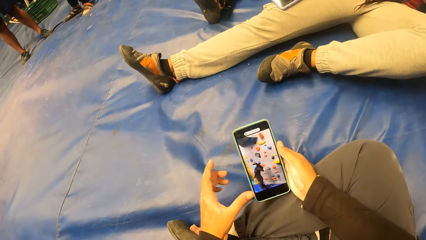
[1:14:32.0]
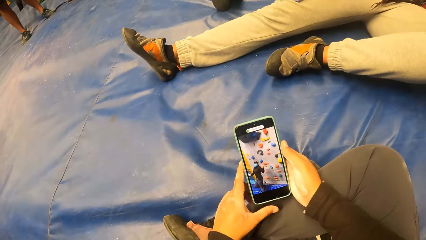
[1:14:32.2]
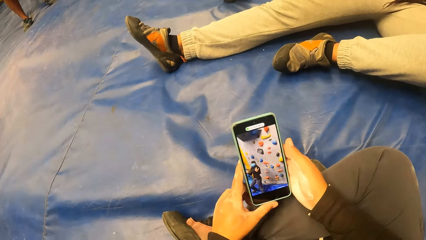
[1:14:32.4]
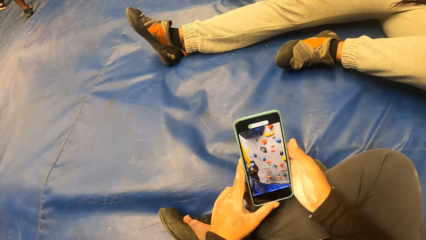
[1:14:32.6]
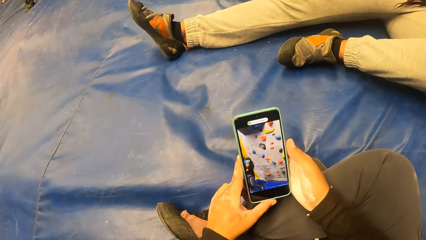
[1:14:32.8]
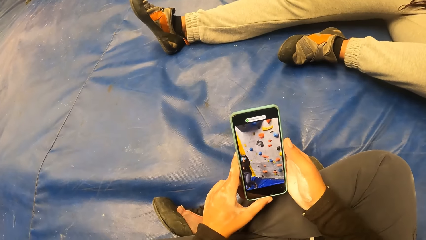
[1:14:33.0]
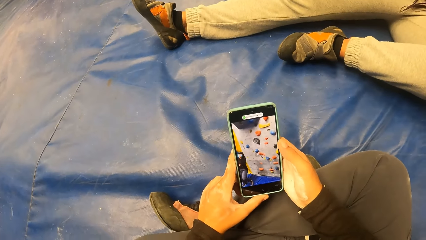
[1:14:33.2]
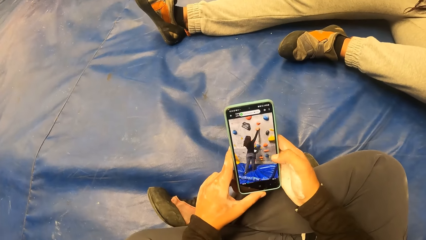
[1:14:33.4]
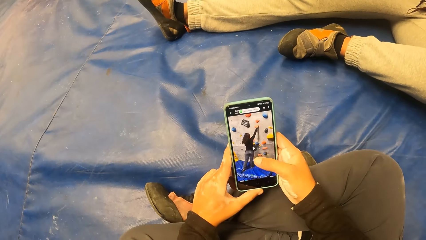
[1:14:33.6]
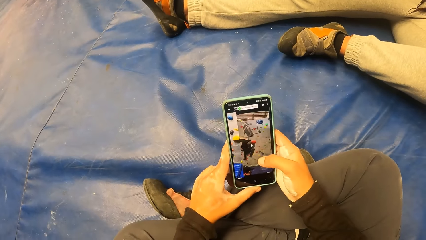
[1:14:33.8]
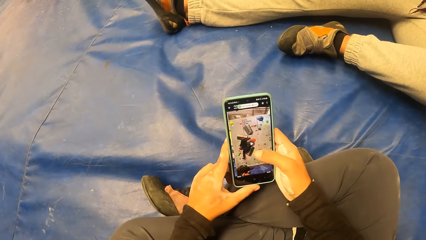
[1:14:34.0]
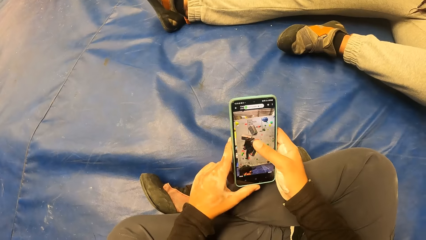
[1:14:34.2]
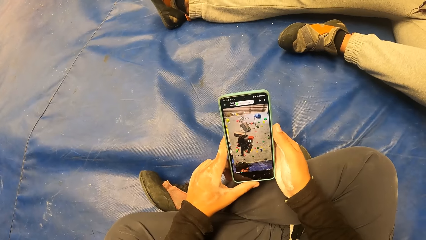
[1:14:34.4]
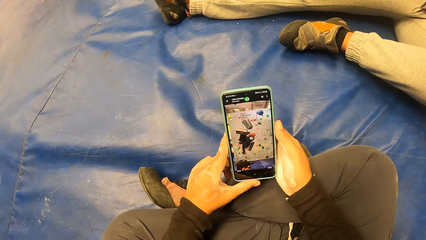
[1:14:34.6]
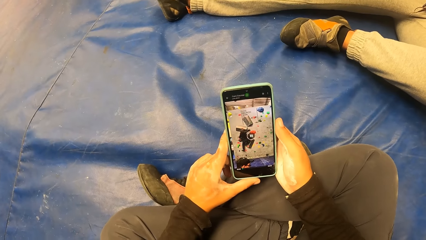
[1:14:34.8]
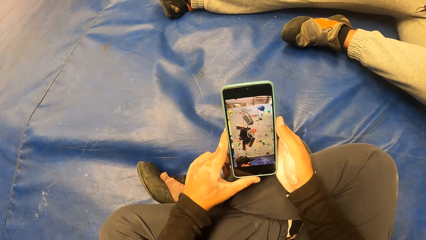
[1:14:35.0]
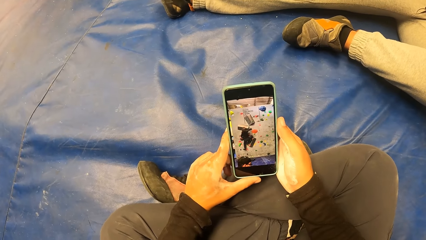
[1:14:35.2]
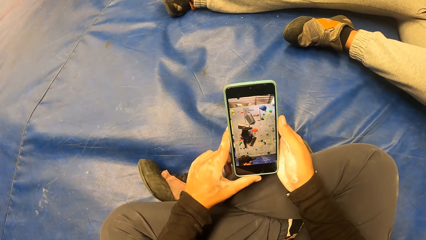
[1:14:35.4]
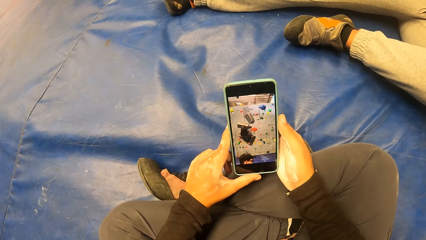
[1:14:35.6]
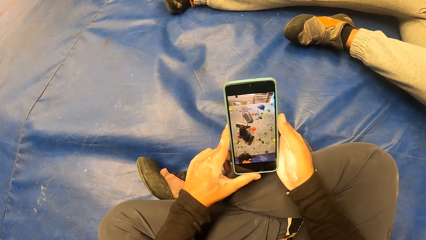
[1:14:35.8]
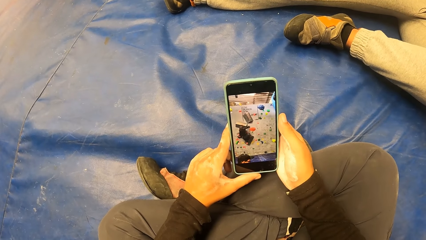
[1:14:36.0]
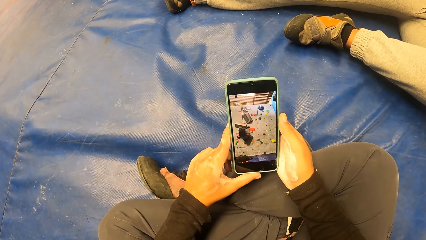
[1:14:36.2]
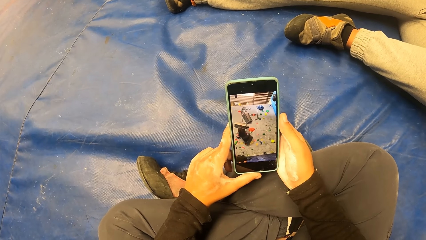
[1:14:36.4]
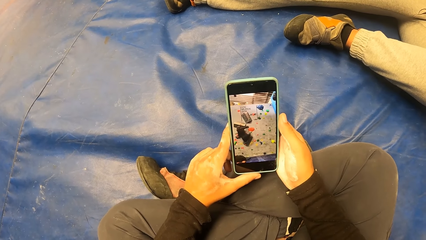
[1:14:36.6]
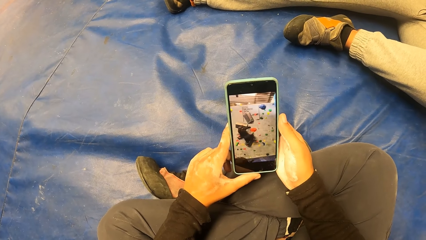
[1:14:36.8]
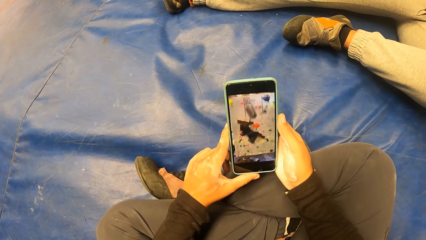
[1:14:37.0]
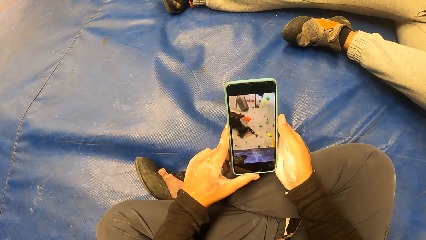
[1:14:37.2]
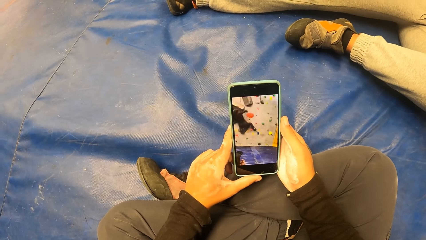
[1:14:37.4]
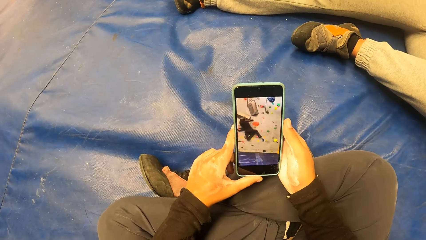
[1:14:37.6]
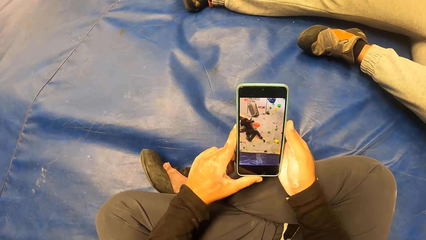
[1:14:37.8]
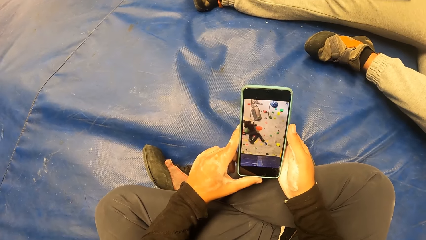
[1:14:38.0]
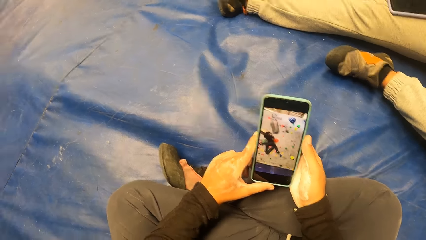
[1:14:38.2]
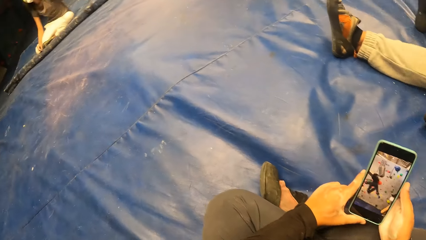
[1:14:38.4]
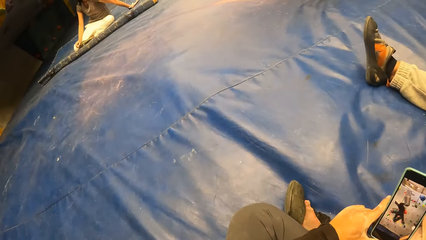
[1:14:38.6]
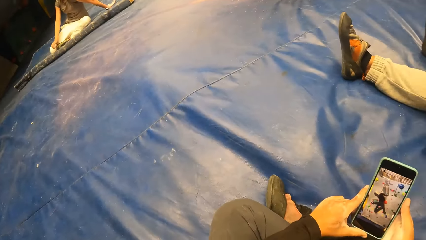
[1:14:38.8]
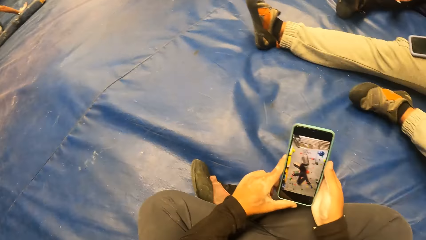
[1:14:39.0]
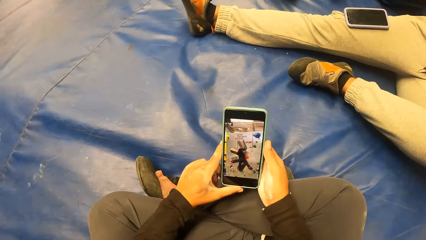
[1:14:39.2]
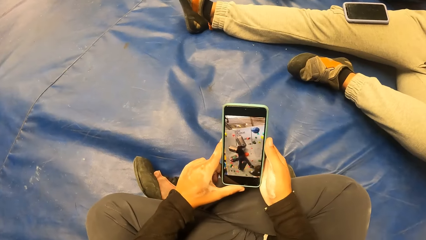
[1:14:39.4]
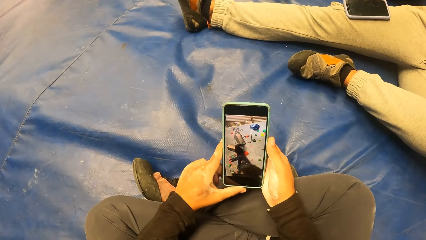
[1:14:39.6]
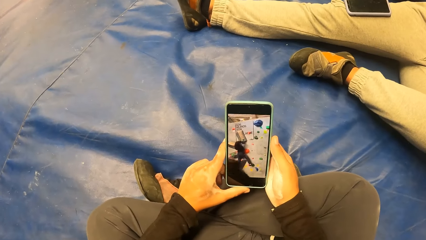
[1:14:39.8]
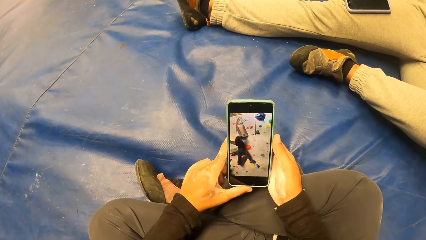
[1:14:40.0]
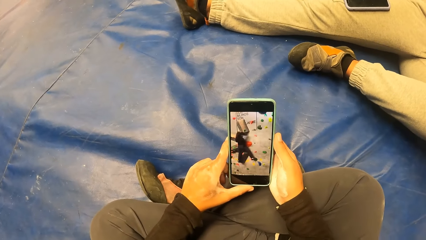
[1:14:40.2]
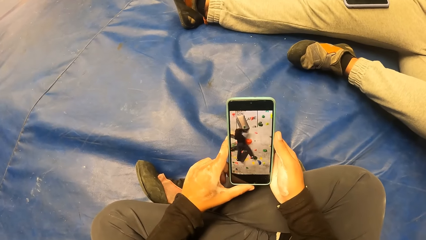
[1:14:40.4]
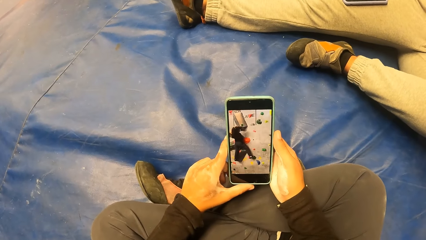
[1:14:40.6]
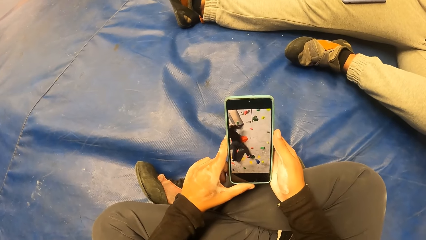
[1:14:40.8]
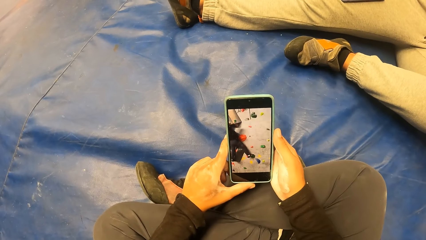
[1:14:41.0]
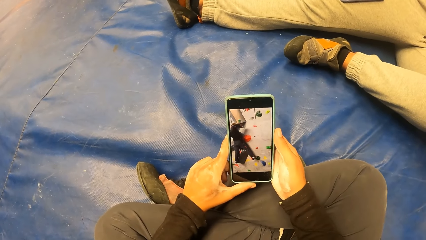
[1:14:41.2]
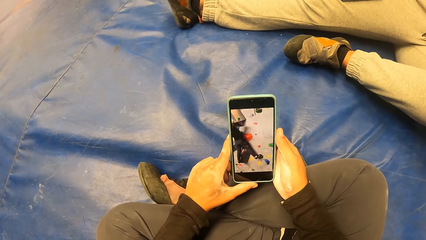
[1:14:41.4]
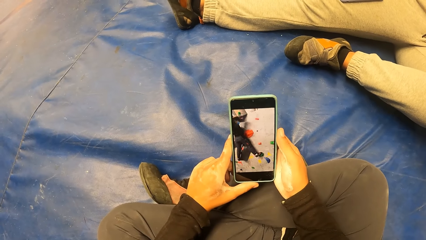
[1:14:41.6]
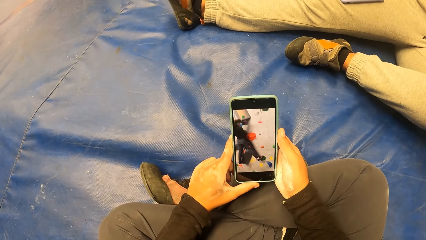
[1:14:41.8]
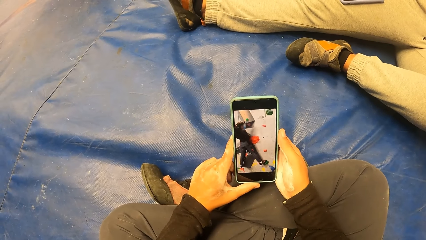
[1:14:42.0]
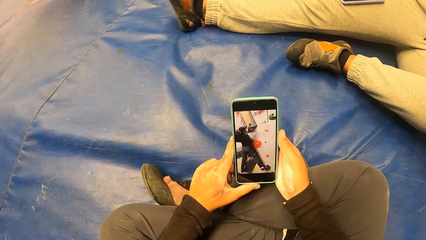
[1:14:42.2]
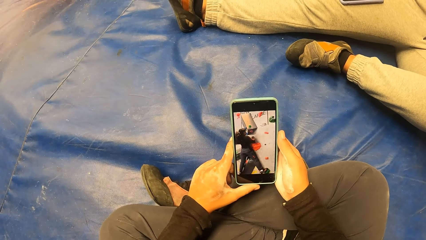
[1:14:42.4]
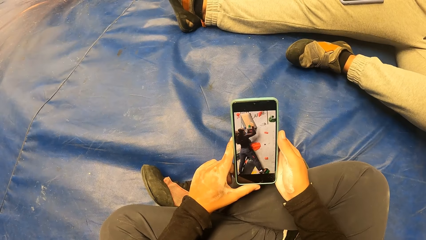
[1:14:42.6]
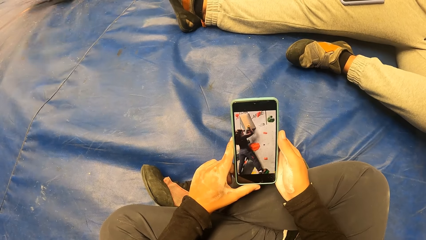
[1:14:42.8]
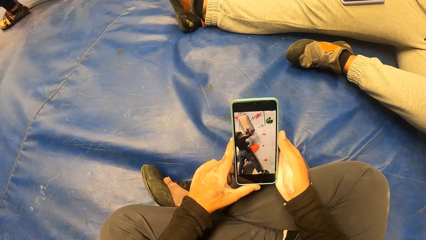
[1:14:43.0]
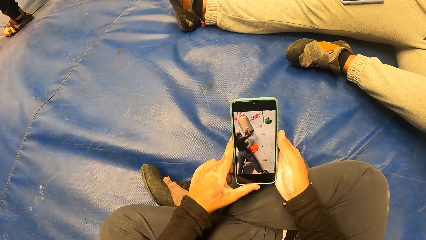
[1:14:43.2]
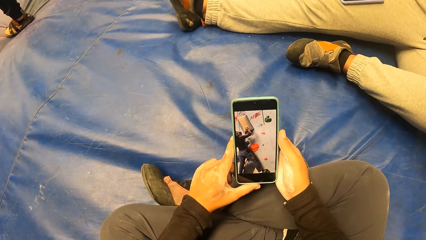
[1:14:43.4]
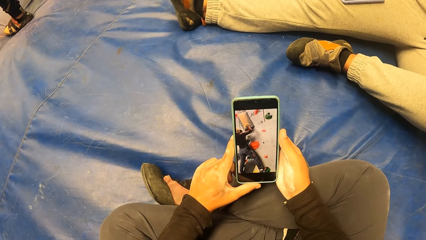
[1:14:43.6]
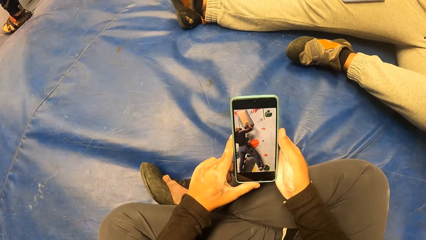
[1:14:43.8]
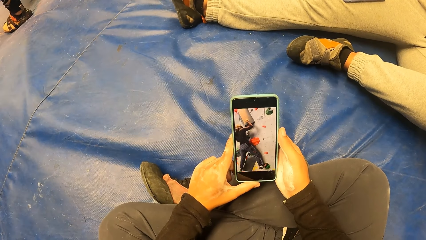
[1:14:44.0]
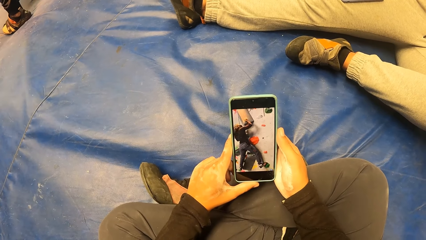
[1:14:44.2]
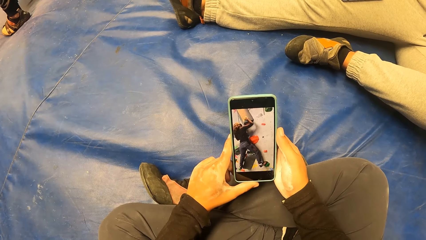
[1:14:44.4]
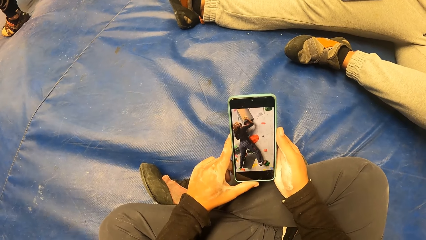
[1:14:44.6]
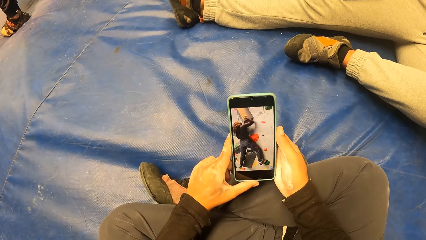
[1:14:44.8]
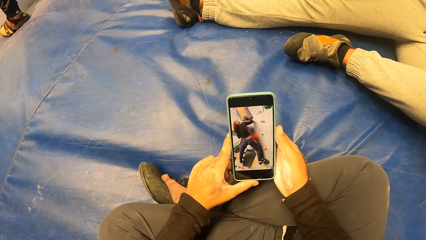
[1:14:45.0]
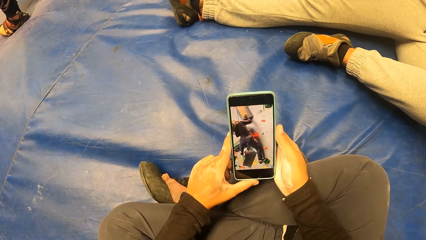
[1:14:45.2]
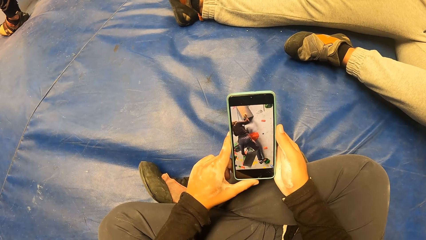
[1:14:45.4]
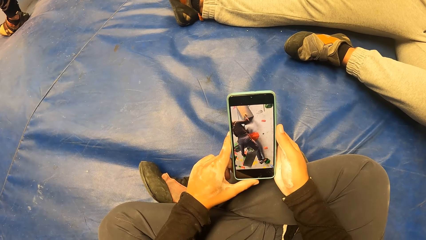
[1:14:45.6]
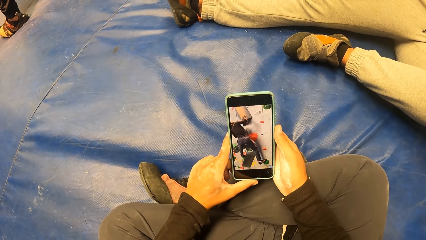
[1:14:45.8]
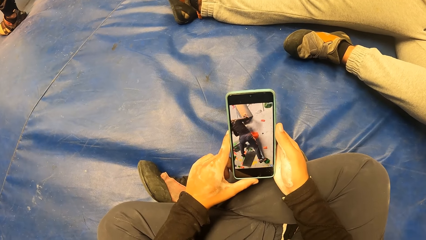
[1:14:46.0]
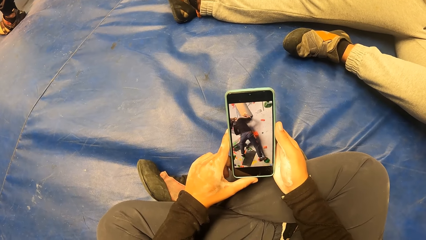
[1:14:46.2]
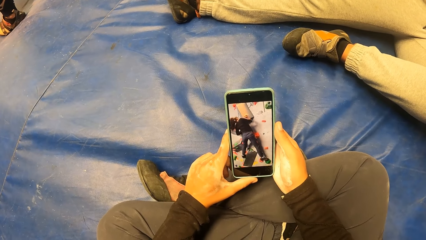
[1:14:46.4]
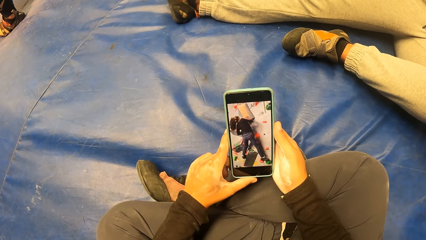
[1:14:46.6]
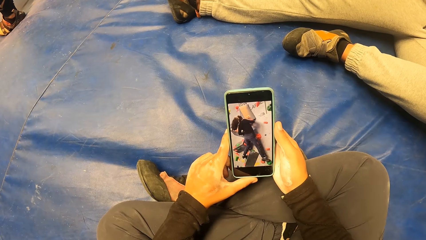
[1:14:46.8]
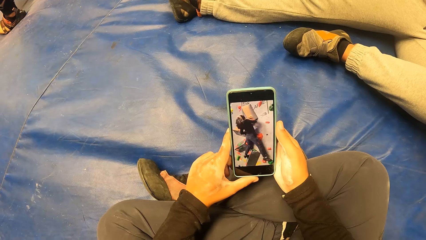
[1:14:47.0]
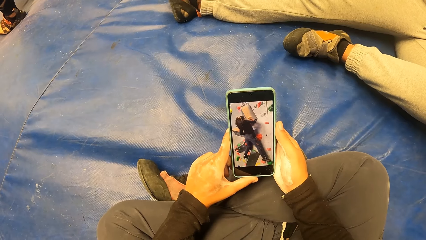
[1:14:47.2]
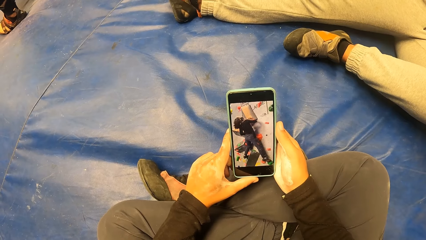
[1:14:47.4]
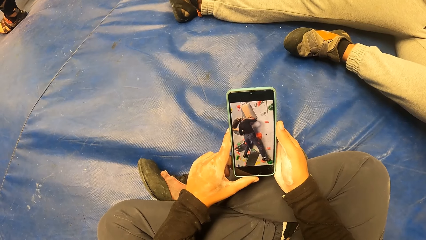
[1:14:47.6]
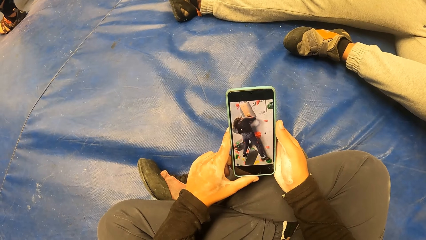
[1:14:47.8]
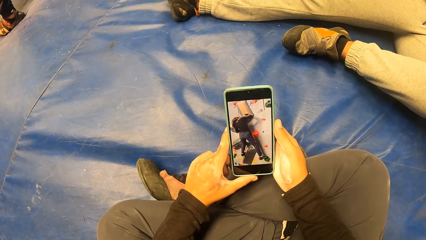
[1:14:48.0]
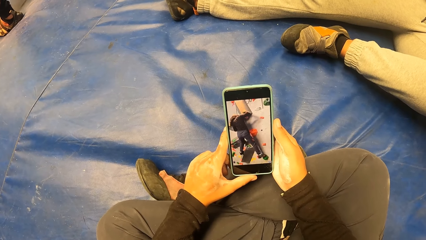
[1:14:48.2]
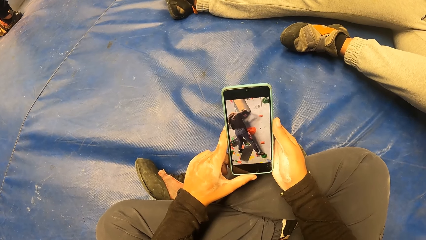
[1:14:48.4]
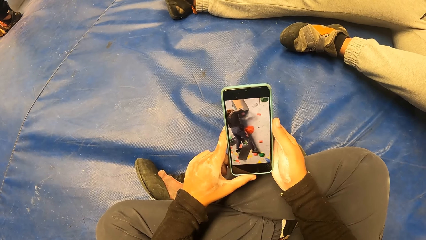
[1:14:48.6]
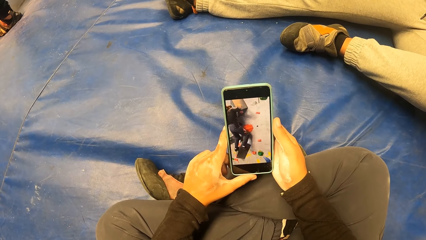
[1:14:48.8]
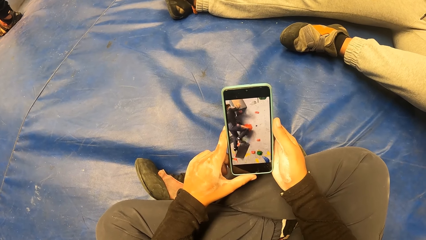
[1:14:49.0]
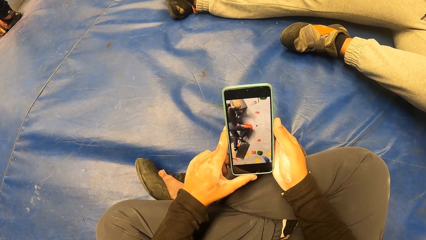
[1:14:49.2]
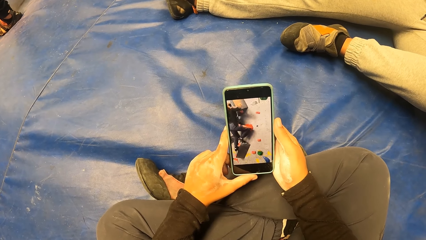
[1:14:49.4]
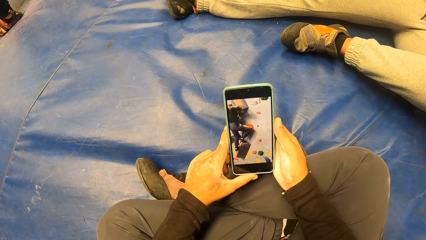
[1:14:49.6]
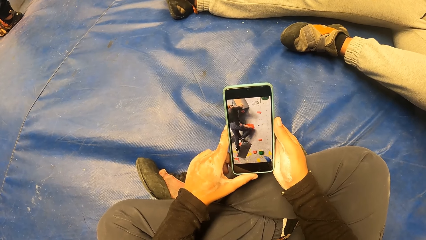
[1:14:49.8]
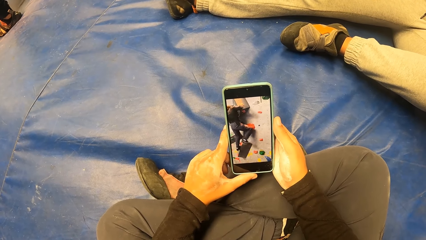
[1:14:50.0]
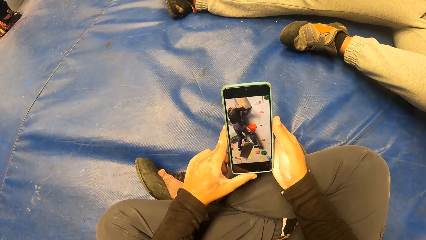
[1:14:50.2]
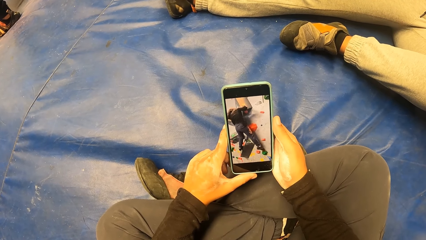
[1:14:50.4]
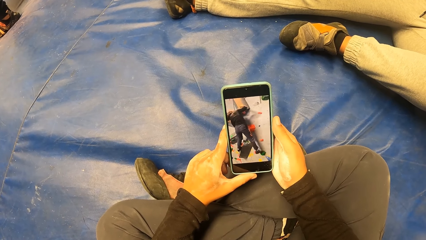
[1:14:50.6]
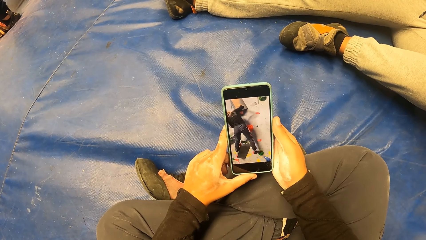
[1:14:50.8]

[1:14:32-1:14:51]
The camera wearer turns round. They operate the phone in both hands. They watch. They turn round. They watch.
